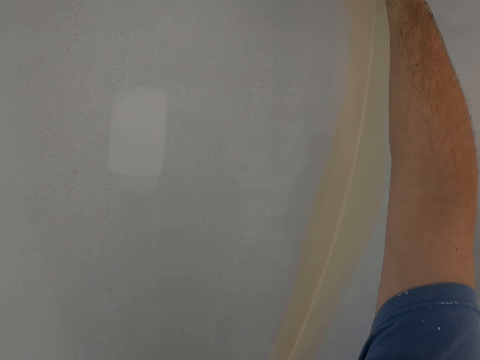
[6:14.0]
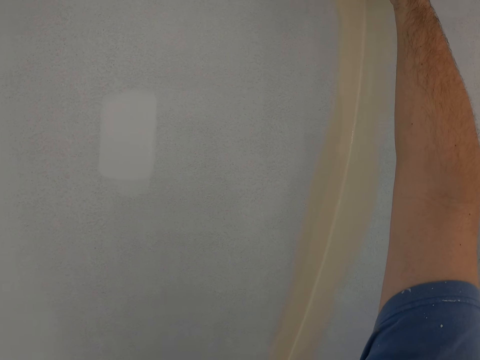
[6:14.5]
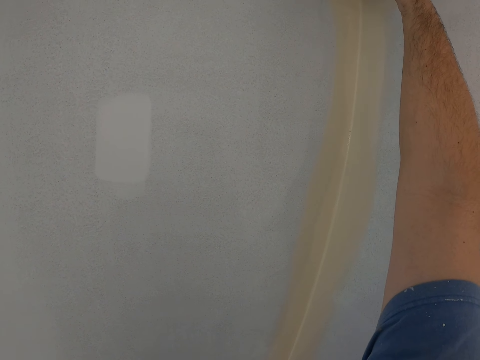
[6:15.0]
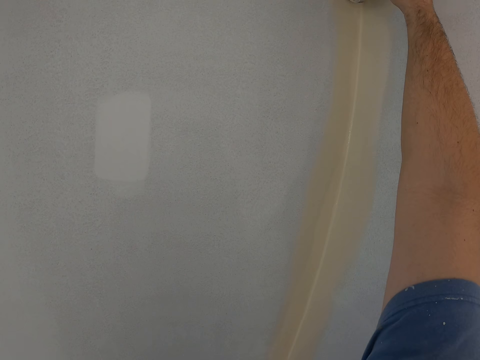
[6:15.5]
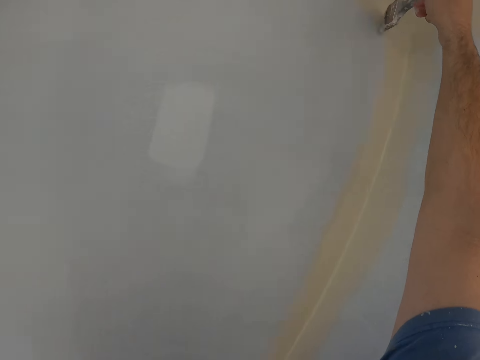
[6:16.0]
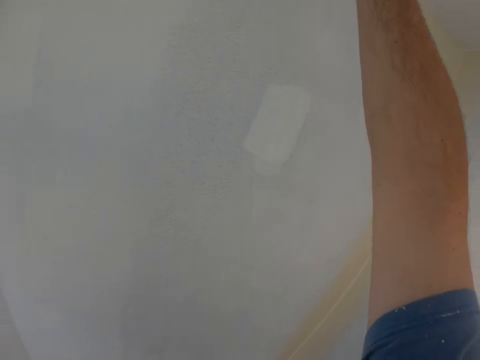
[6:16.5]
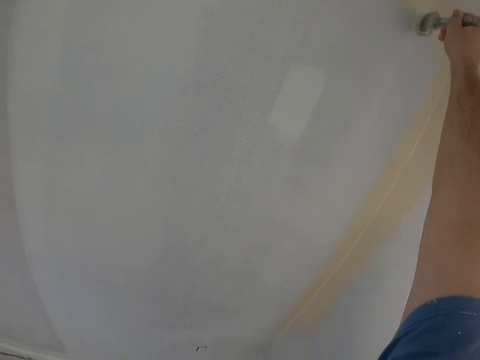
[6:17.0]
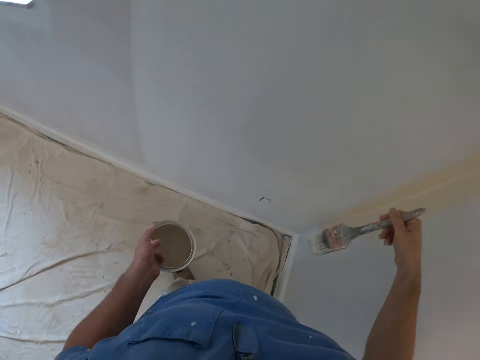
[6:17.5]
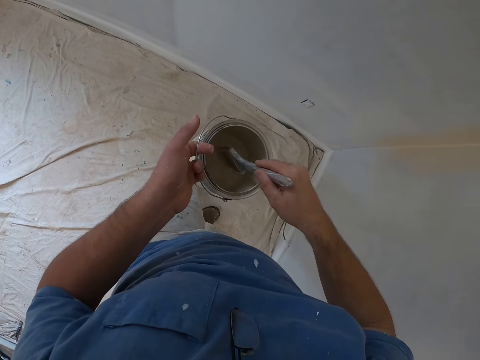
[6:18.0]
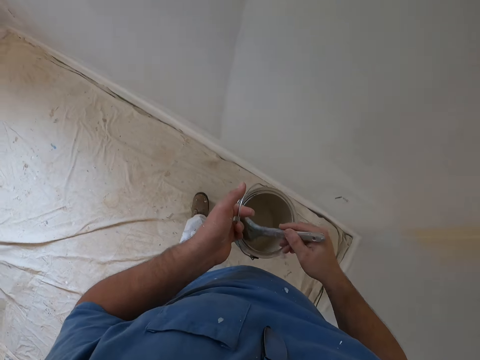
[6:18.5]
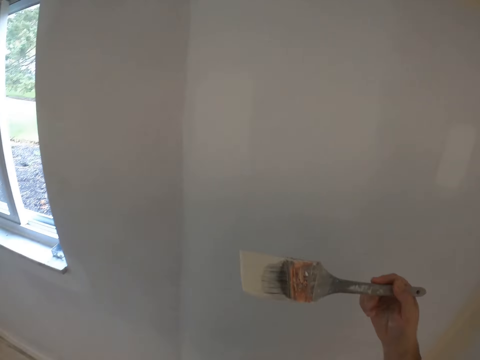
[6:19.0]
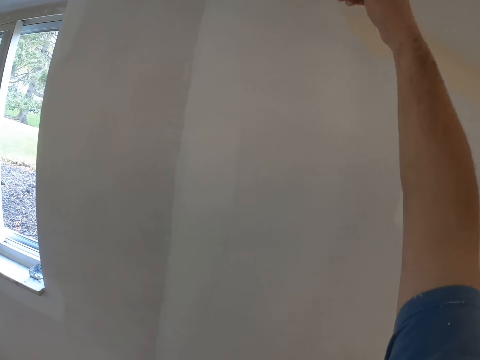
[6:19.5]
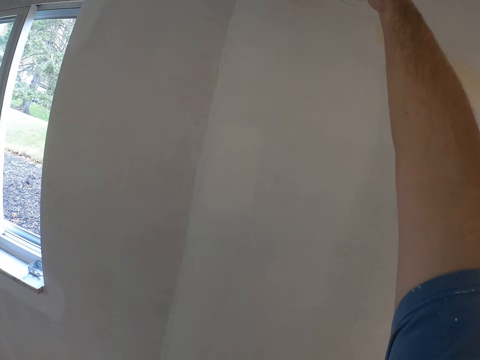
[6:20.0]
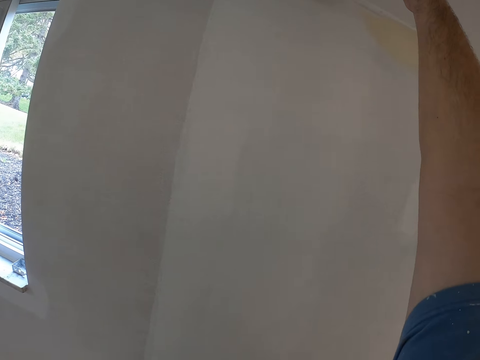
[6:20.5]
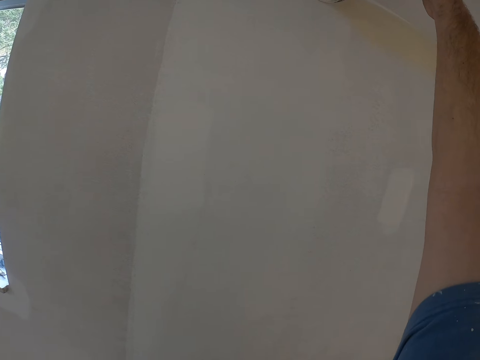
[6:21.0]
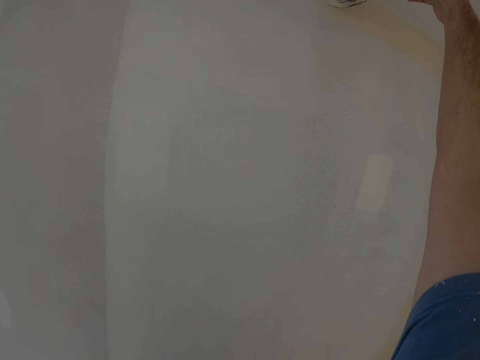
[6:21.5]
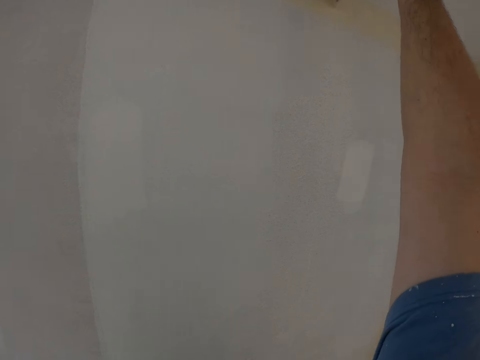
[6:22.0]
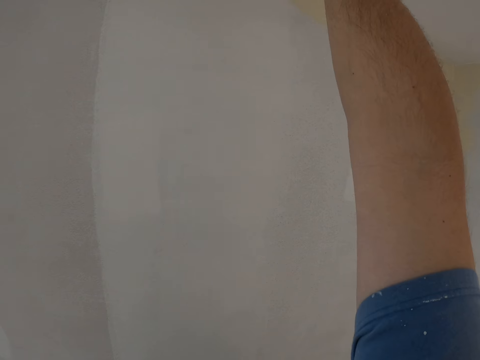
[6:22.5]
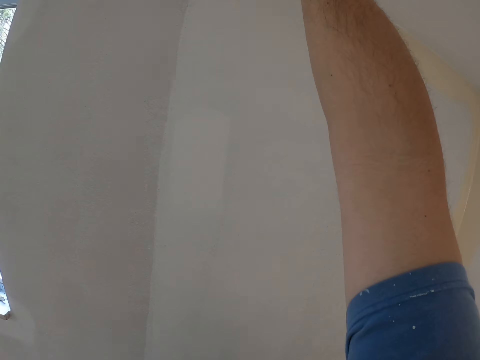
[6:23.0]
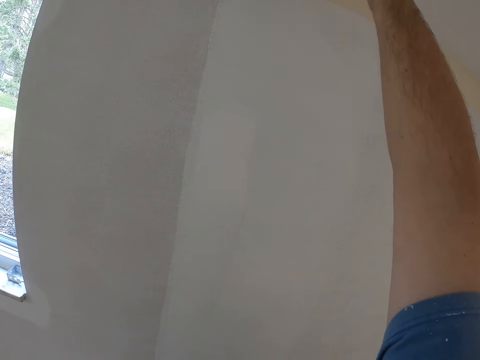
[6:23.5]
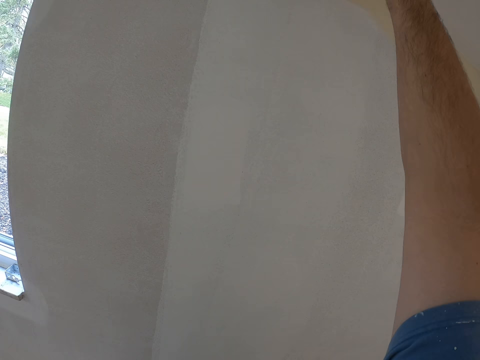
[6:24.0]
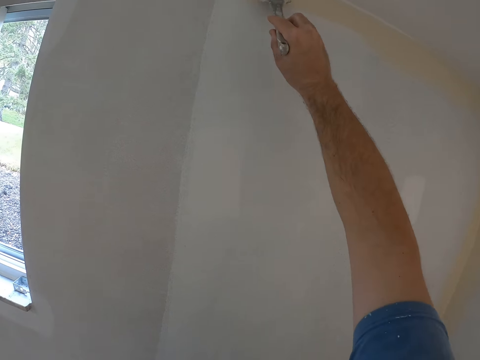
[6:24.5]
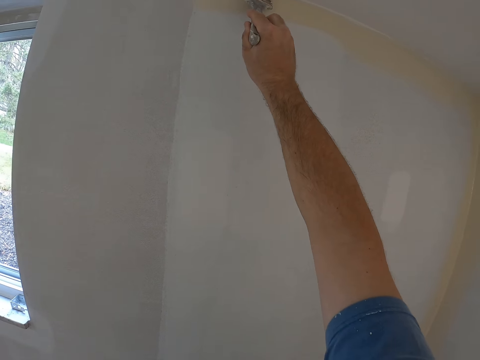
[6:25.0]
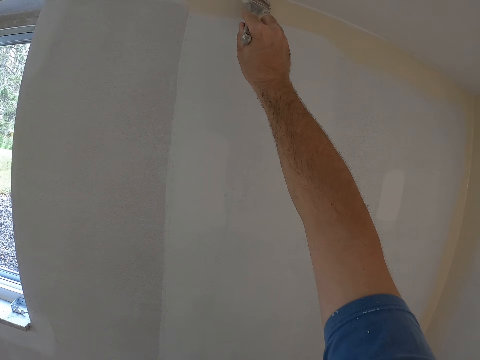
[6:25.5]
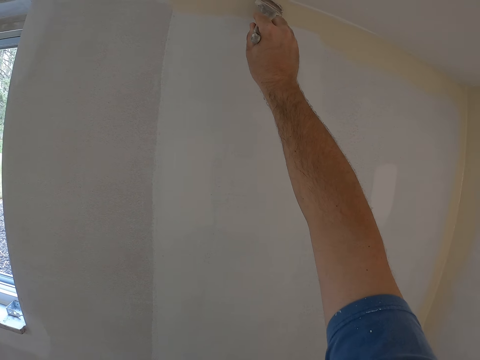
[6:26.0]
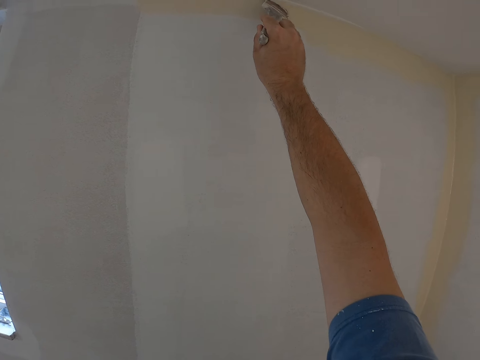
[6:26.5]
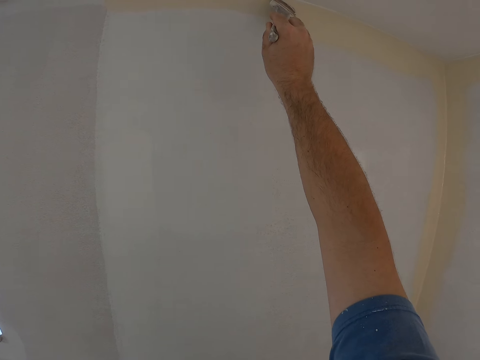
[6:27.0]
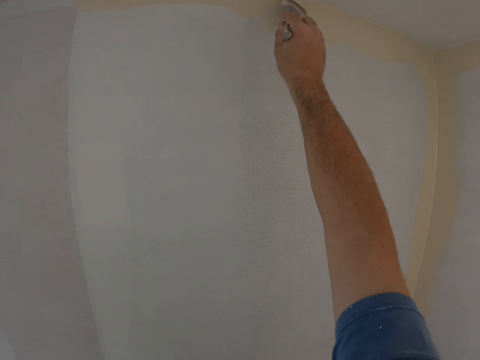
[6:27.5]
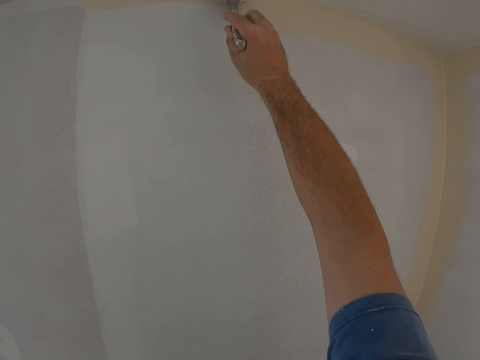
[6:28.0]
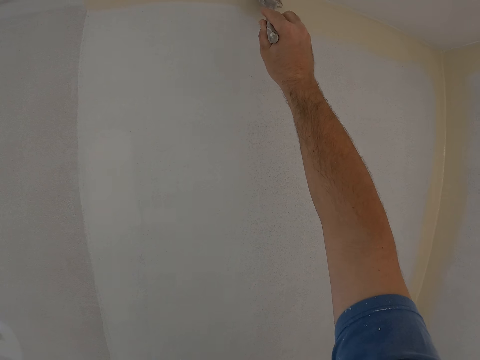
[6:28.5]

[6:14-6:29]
The camera wearer dips the paint brush into the paint container. They paint the edge of the wall in the house.

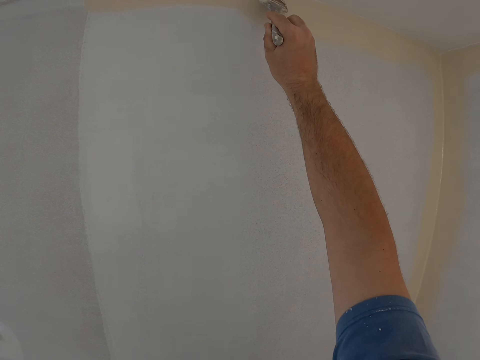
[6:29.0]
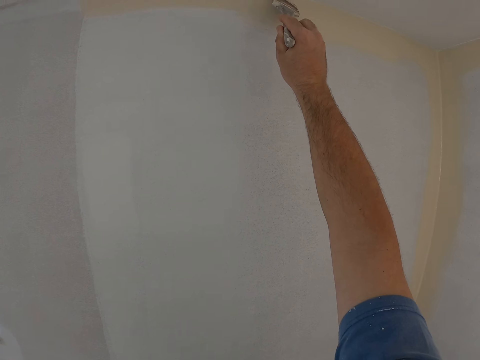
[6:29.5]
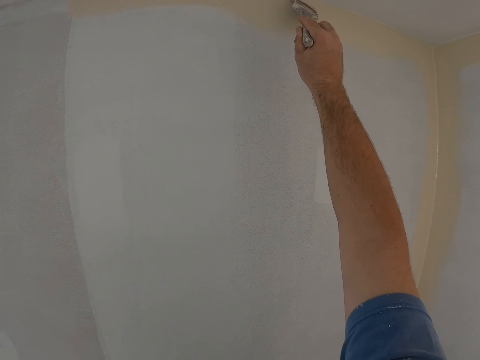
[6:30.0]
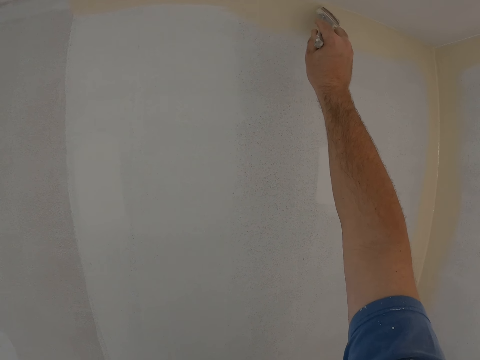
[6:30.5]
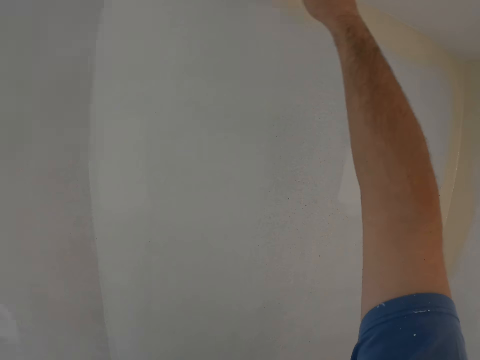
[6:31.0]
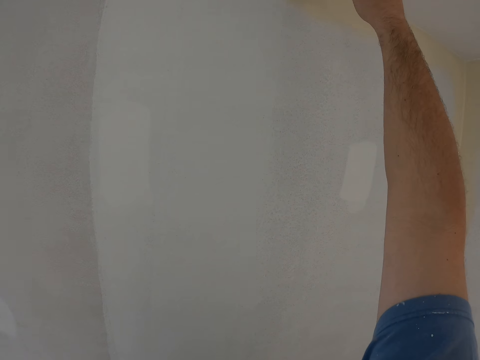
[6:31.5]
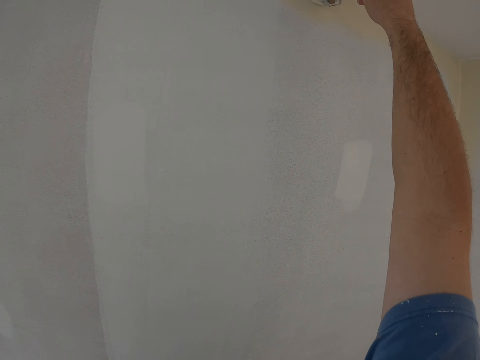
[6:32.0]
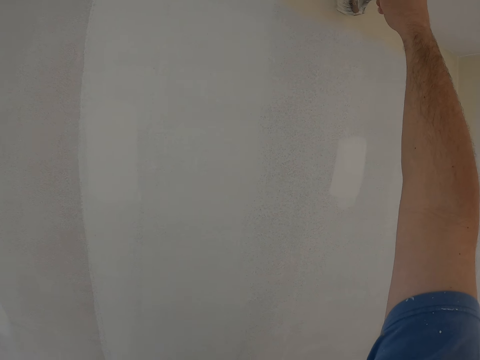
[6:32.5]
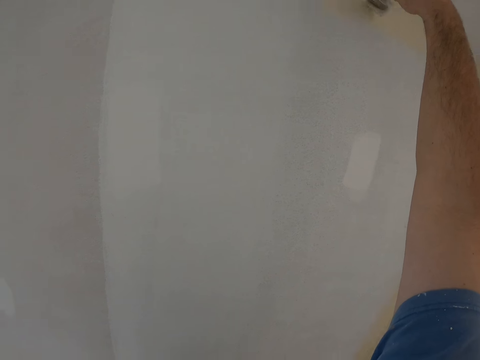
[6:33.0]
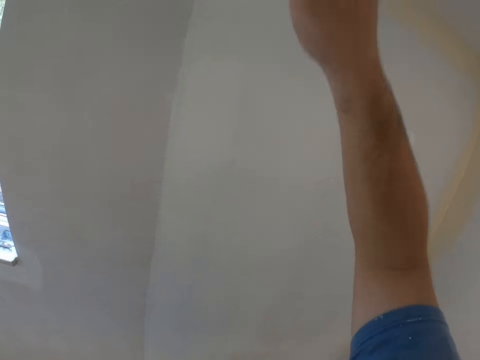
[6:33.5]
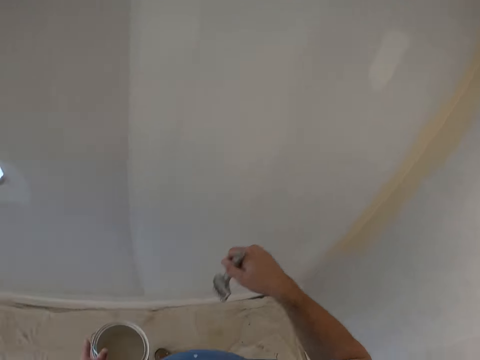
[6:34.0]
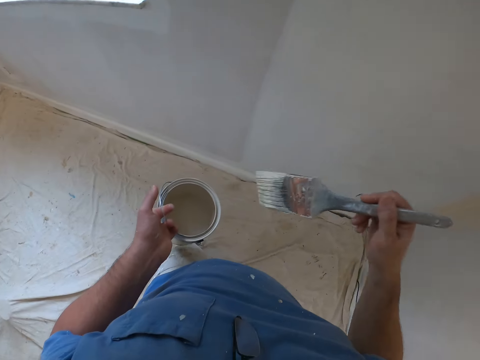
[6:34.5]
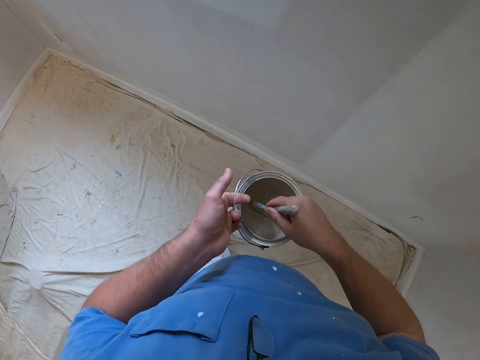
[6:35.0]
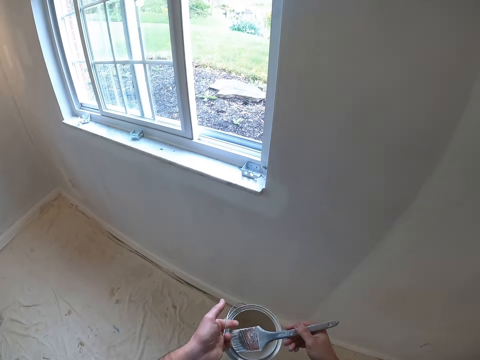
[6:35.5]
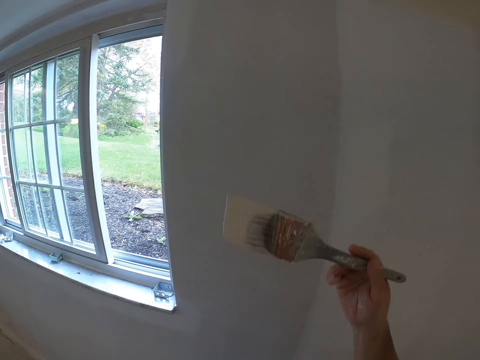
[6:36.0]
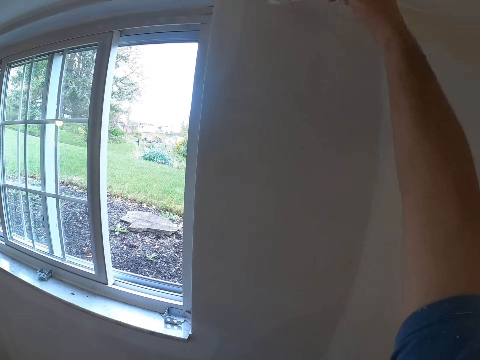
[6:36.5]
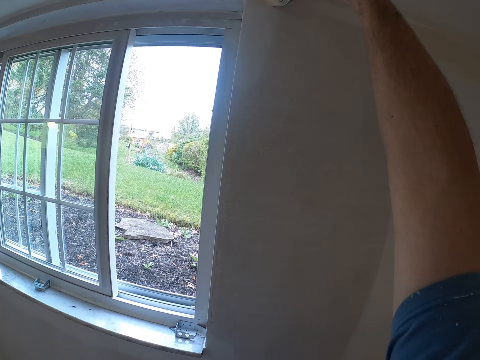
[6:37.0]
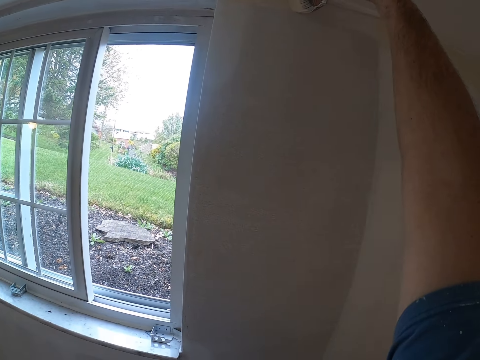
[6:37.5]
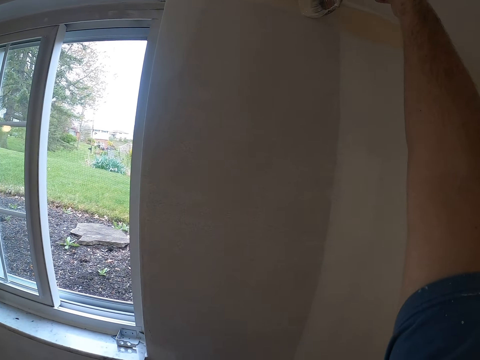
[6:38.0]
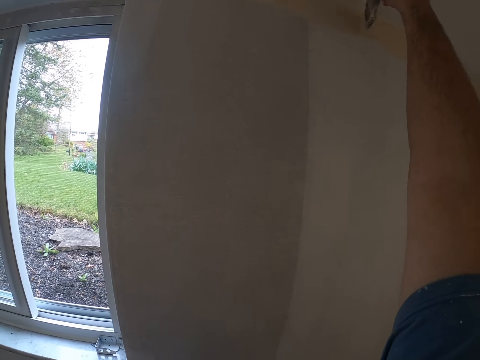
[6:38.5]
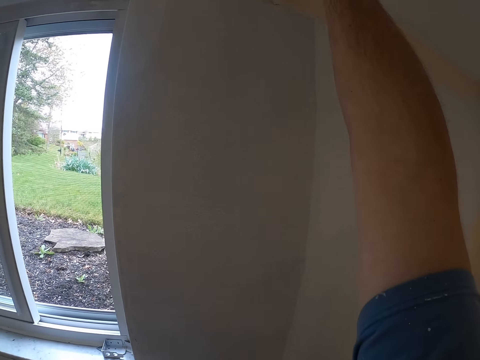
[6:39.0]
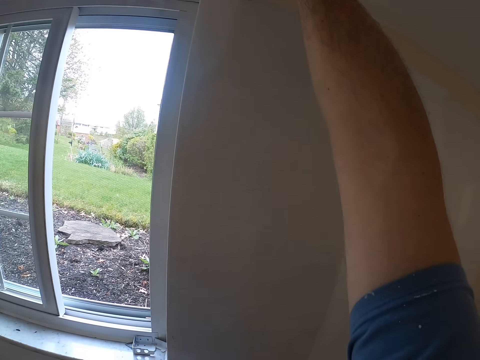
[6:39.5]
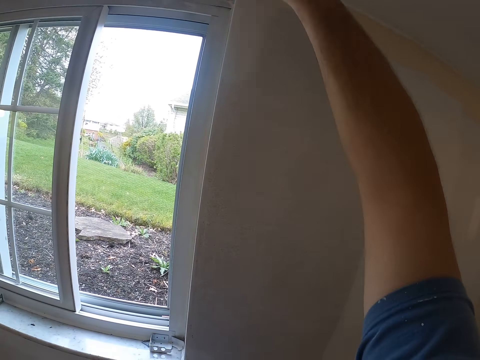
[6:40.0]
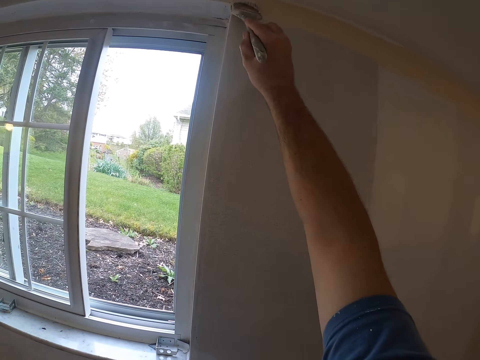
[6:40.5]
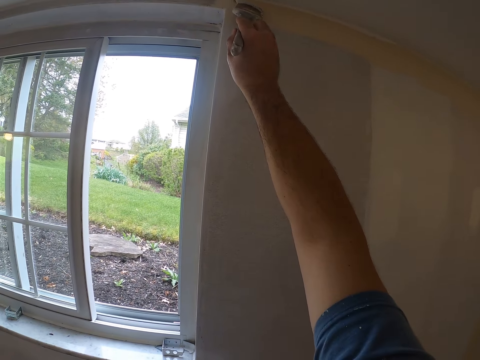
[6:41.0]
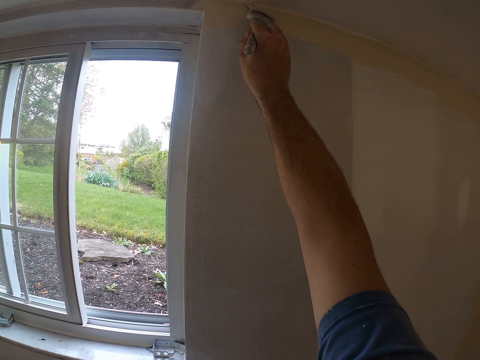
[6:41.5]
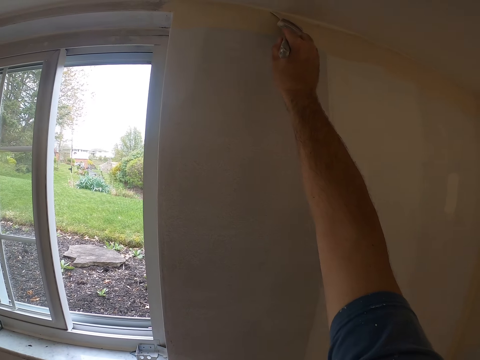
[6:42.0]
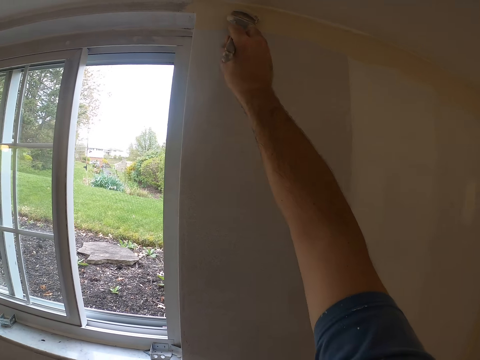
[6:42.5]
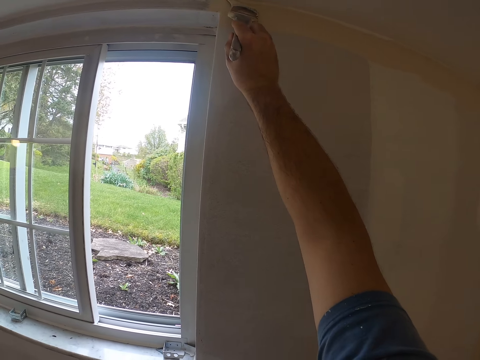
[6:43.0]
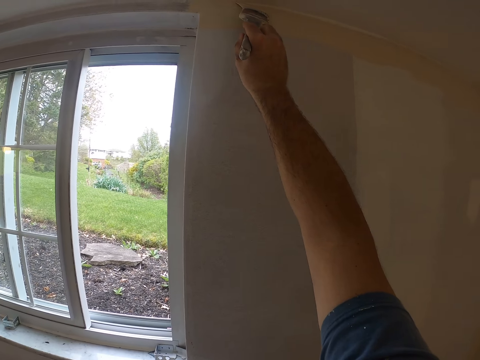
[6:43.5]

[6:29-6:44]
The camera wearer dips the paint brush into the paint container. They paint the edge of the wall in the house.
